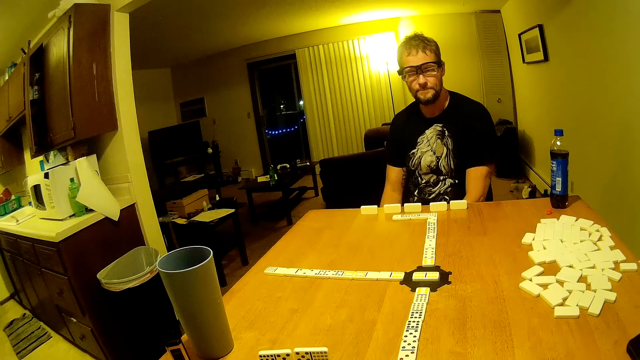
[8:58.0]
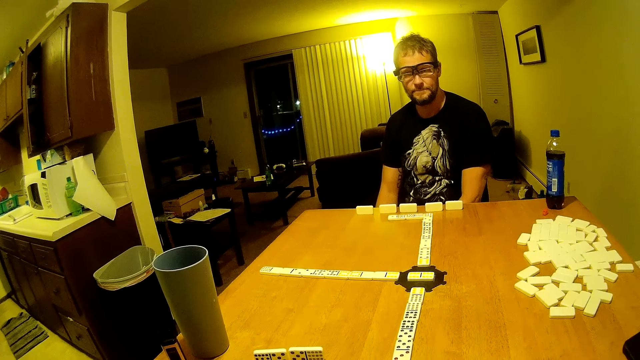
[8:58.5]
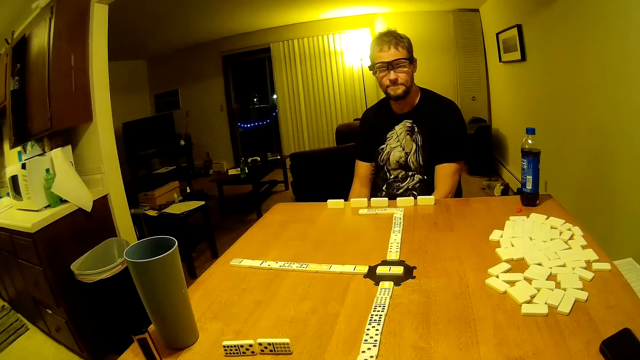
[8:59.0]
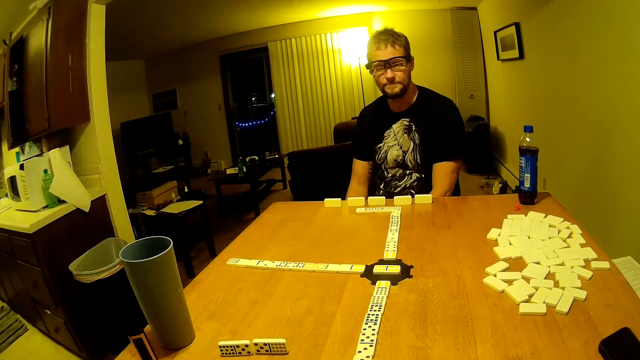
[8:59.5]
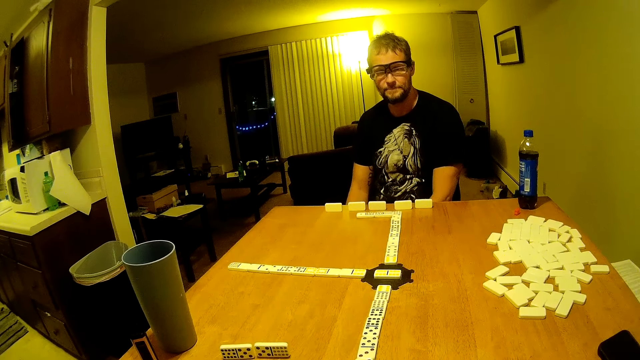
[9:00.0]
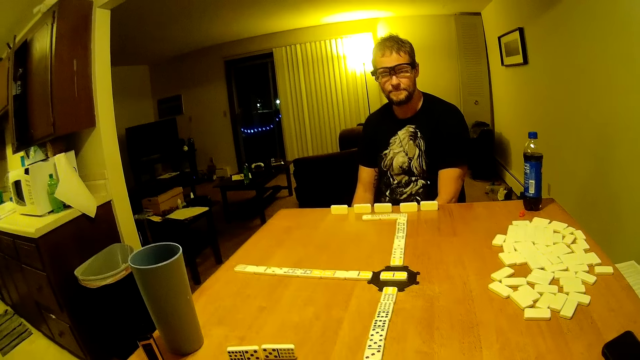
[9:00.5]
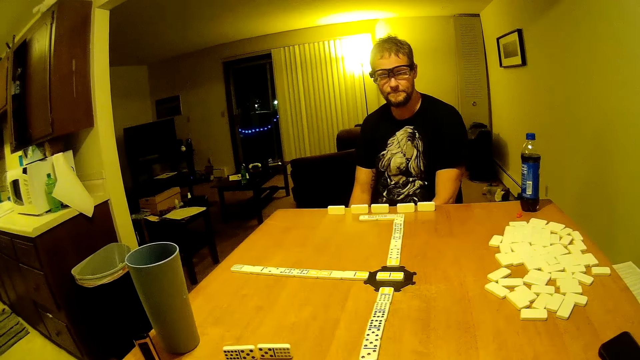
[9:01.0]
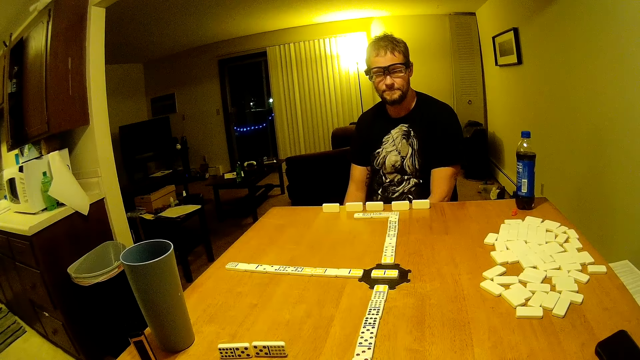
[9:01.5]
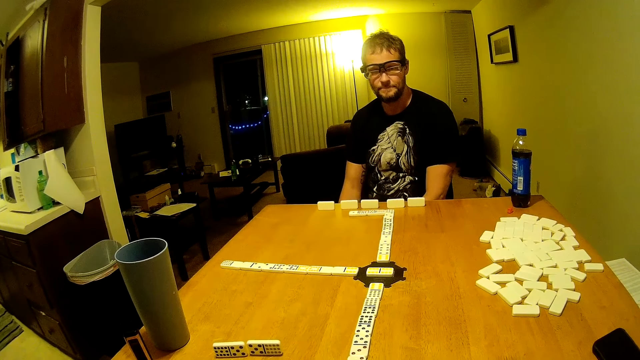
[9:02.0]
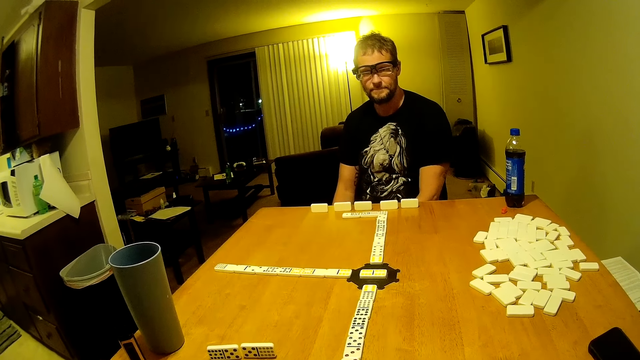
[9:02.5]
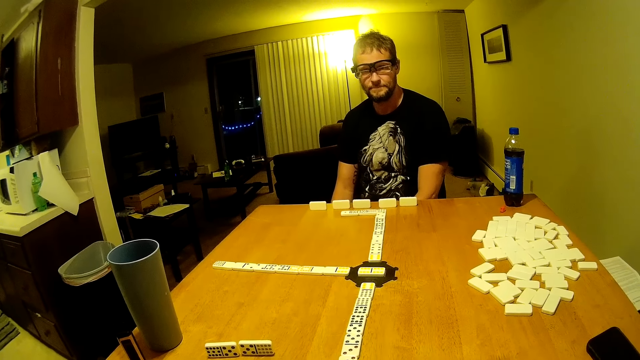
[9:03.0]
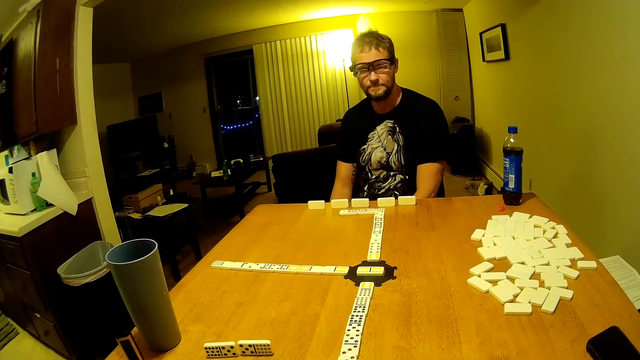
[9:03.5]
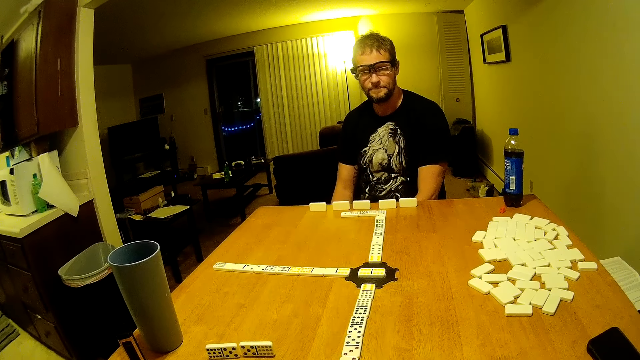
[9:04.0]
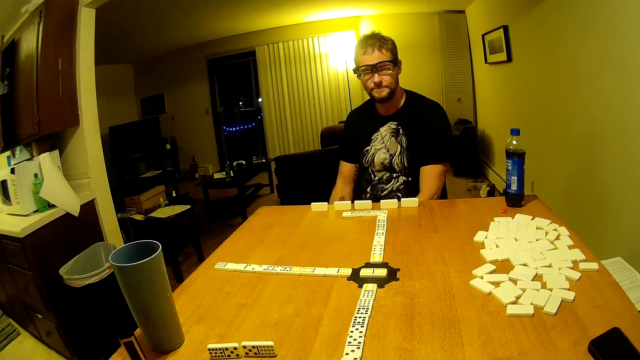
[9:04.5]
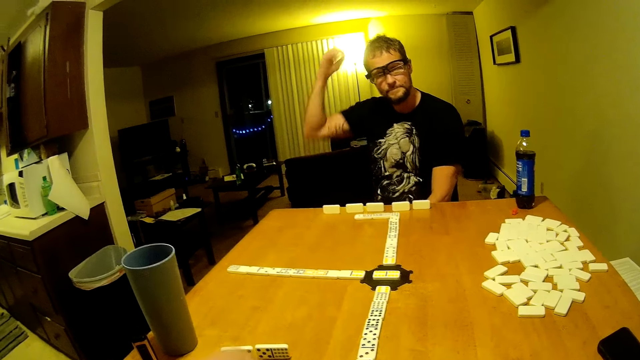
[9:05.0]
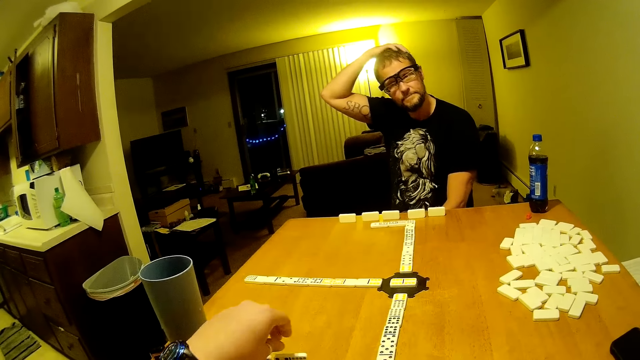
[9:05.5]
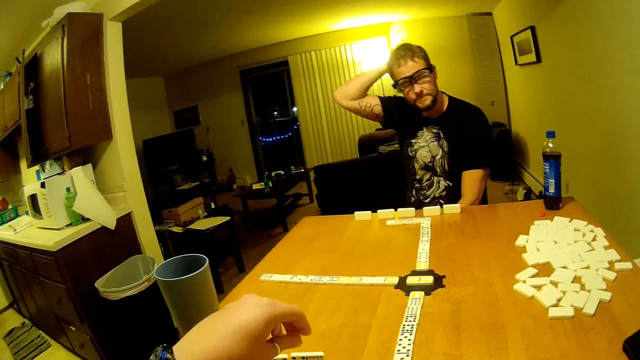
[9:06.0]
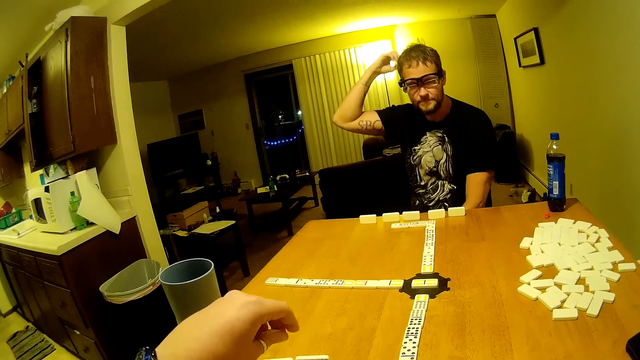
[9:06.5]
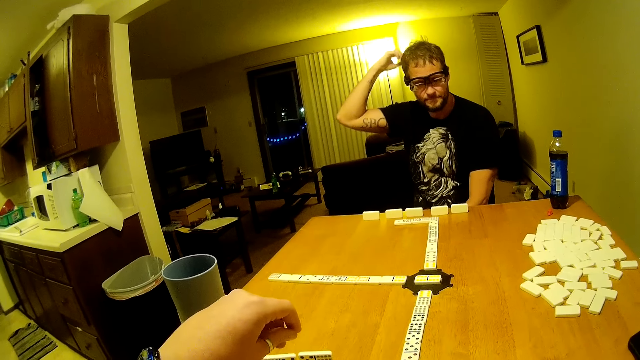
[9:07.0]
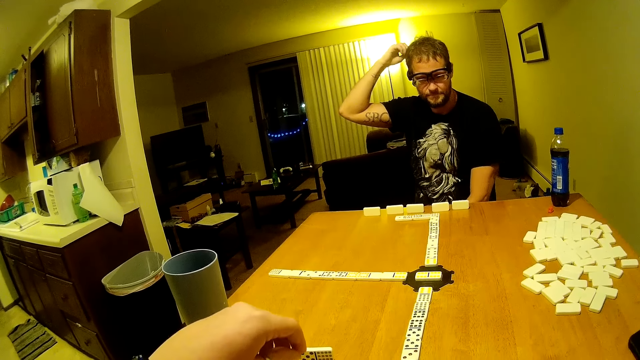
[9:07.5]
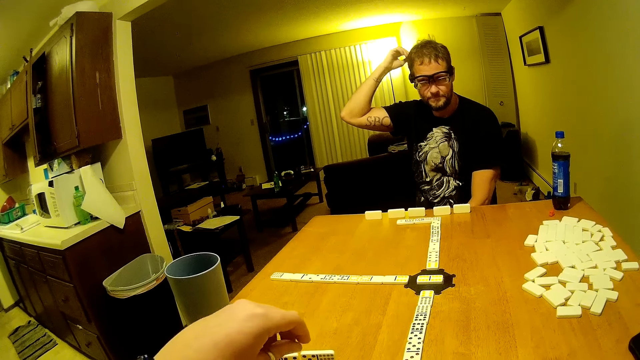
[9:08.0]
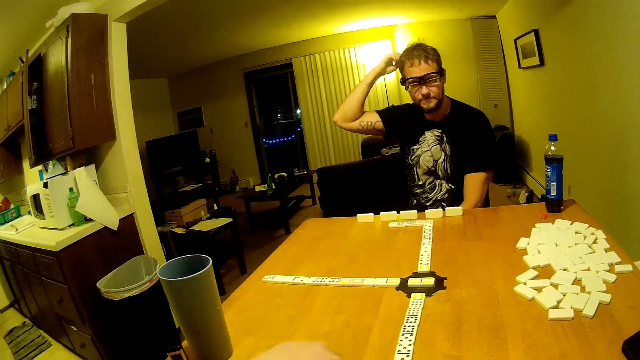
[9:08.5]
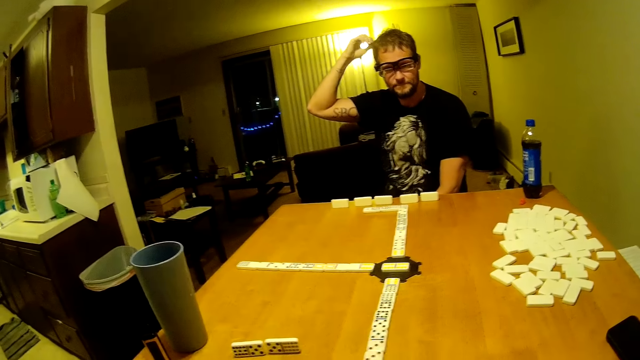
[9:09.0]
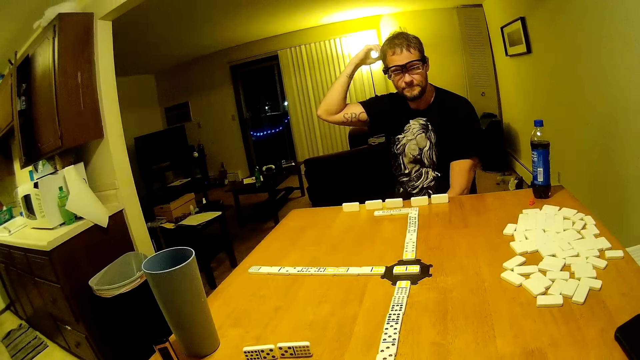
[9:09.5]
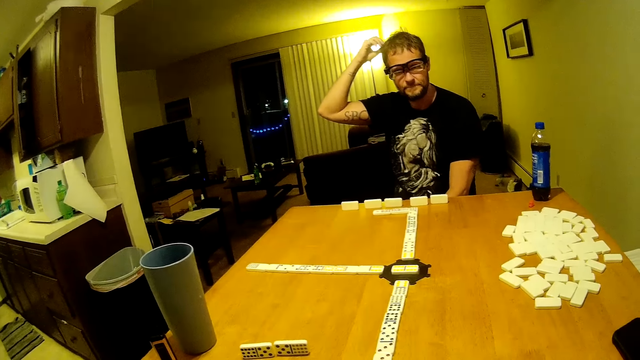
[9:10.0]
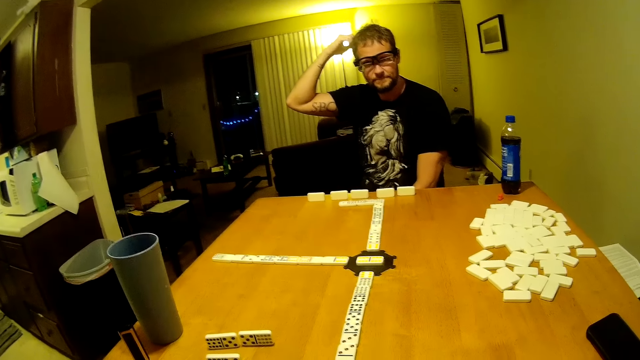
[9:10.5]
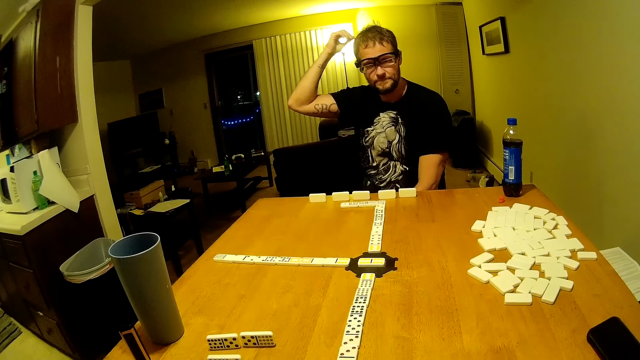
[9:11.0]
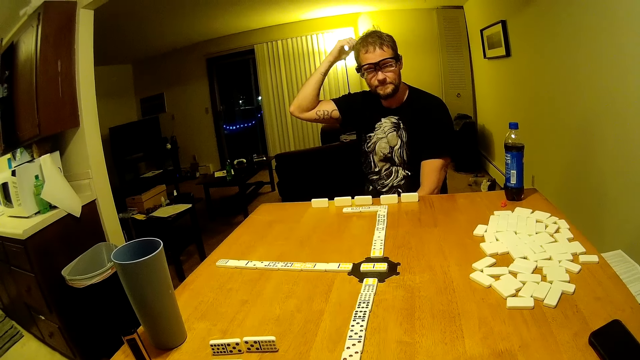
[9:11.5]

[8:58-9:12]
A man rubs his head. The camera wearer stretches a hand. They pick a domino piece.

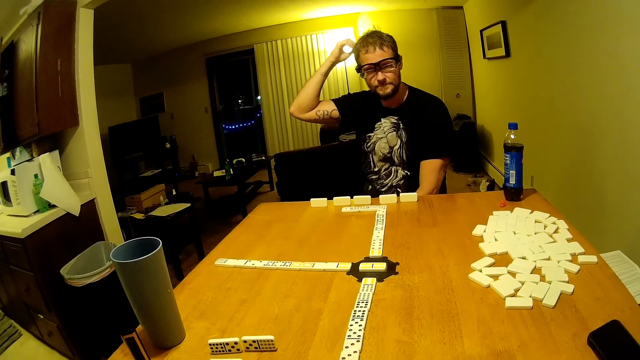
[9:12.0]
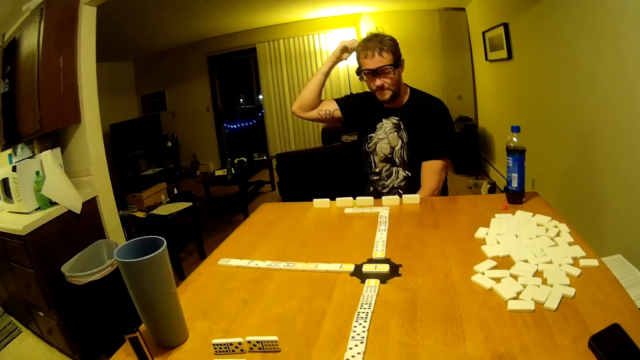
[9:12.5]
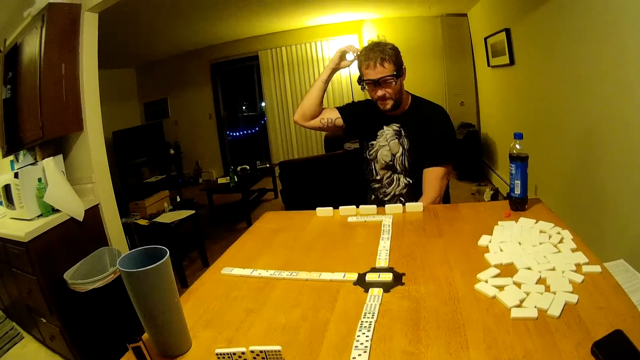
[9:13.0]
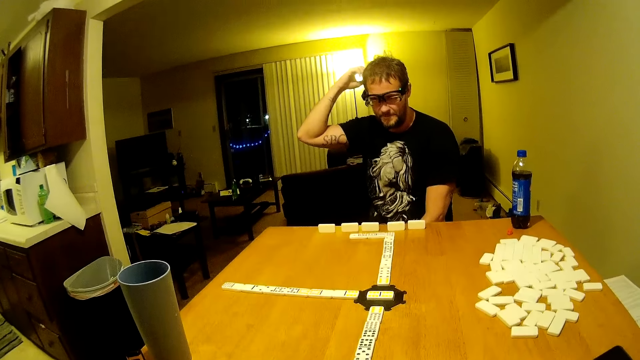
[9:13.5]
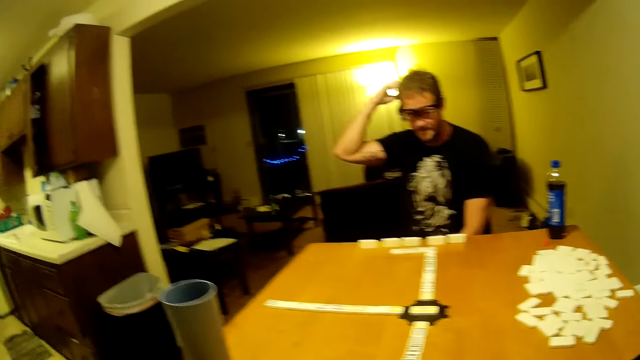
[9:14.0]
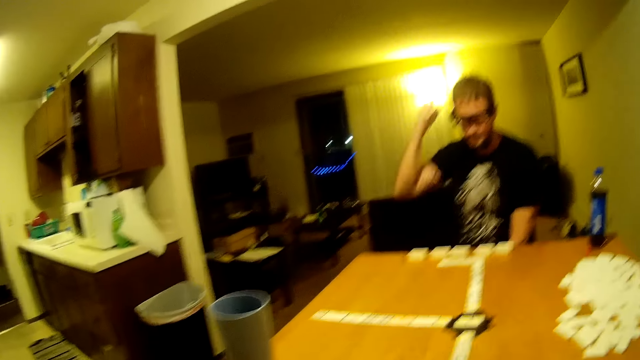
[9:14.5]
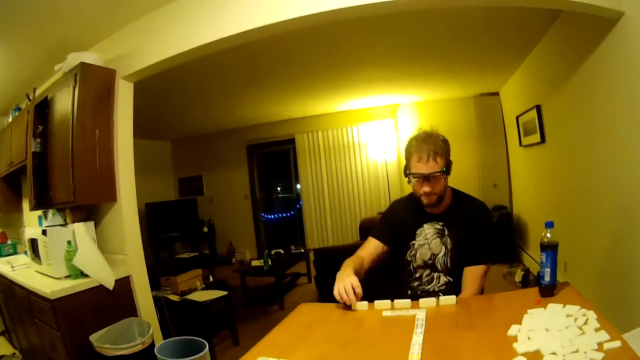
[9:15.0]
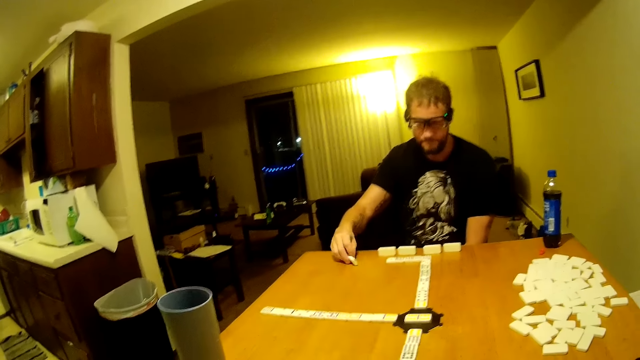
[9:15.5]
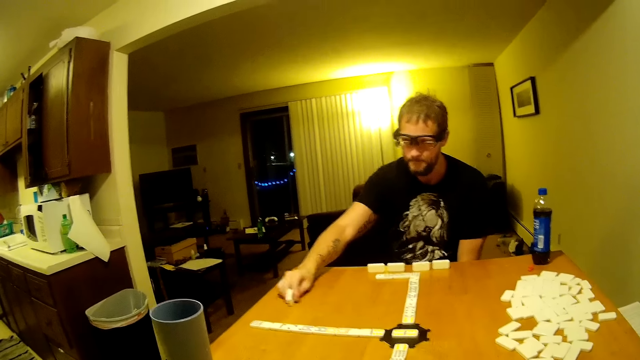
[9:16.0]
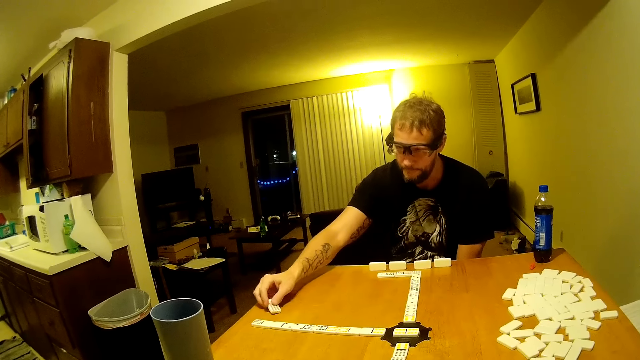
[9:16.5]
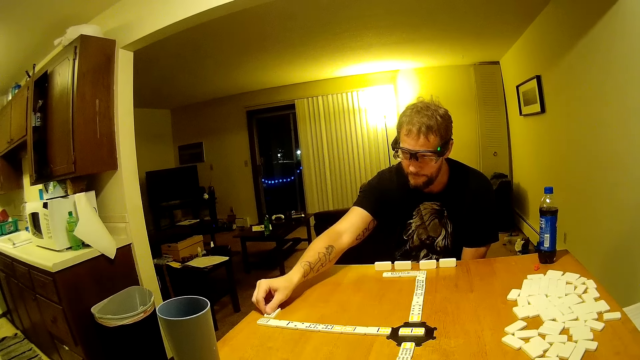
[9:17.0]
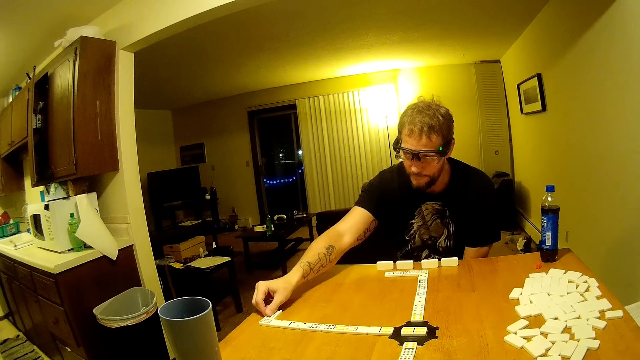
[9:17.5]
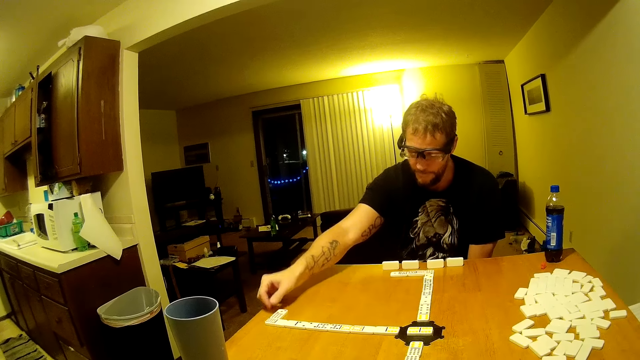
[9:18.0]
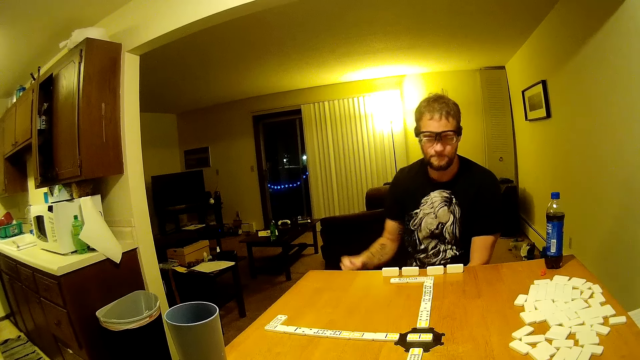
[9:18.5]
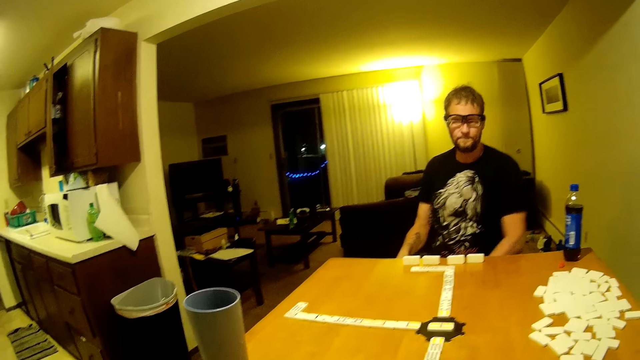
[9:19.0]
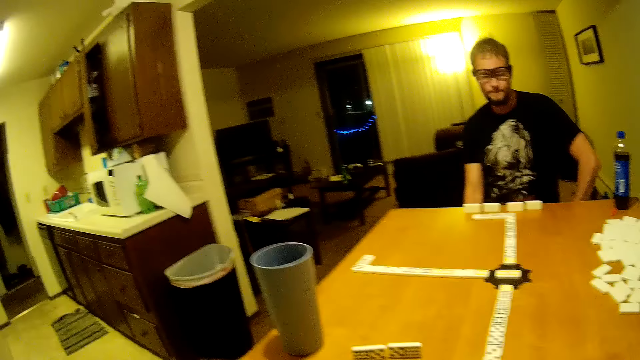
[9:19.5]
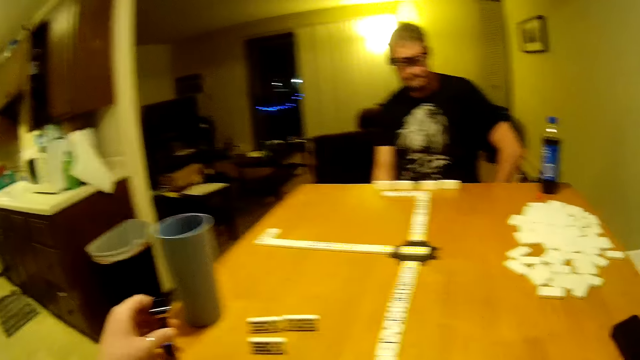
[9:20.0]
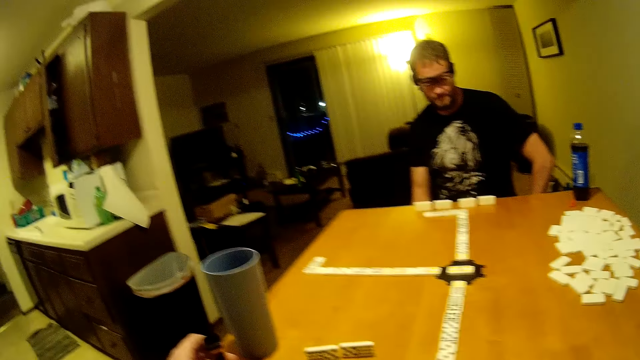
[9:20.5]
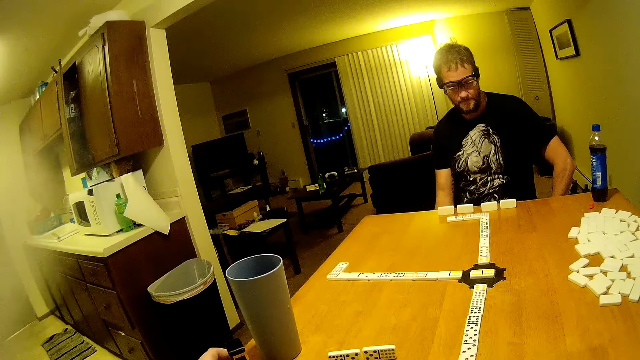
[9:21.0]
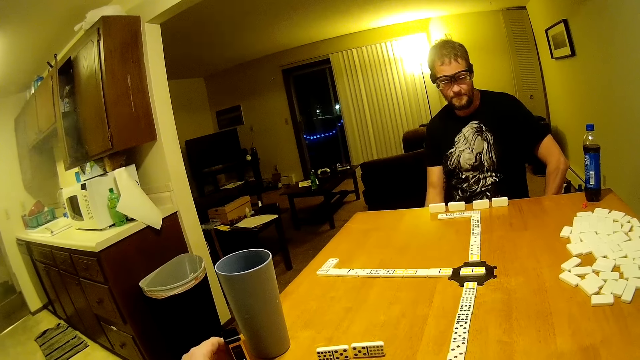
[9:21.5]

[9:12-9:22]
The camera wearer looks around. A man drags a domino piece on the table and places the domino piece on the table. The camera wearer puts something on the table and looks around.
